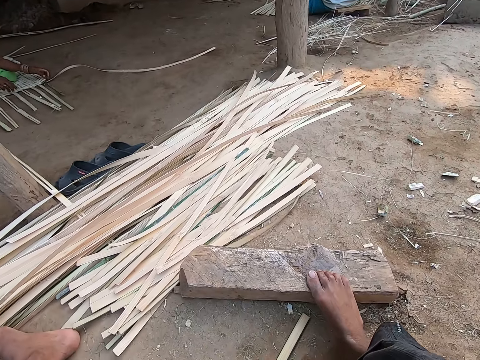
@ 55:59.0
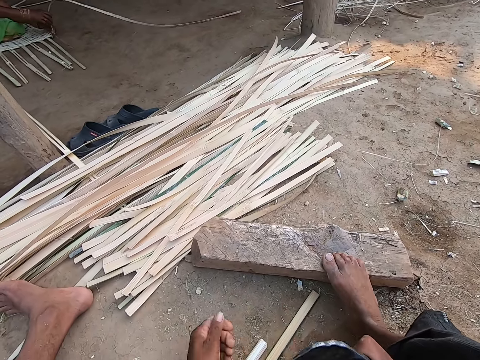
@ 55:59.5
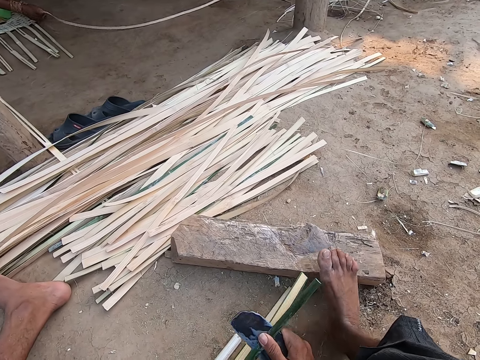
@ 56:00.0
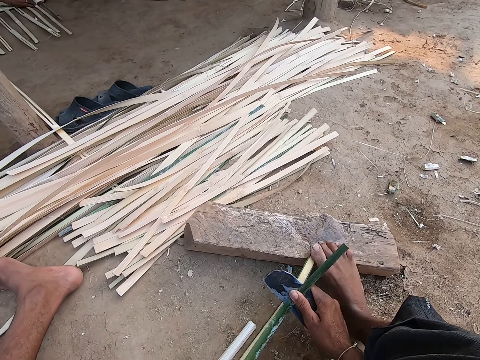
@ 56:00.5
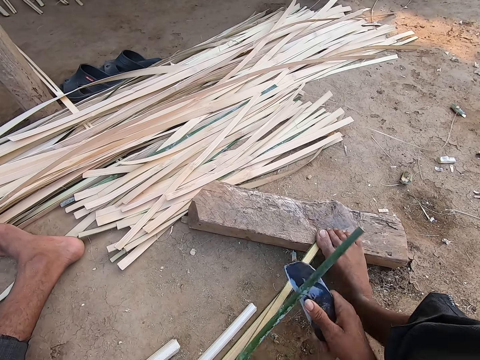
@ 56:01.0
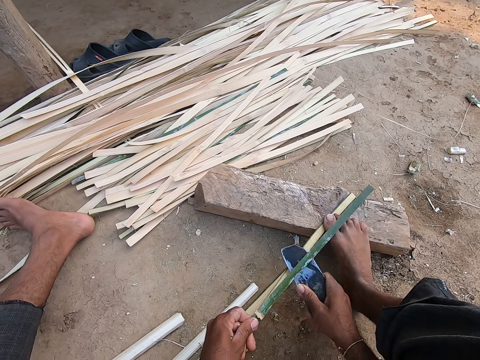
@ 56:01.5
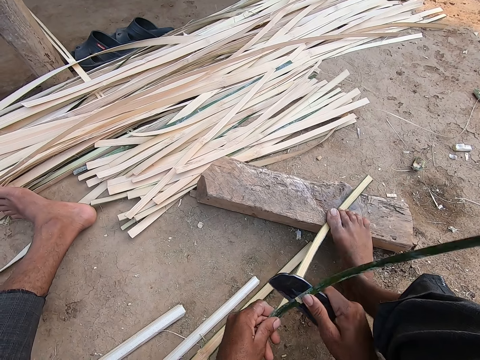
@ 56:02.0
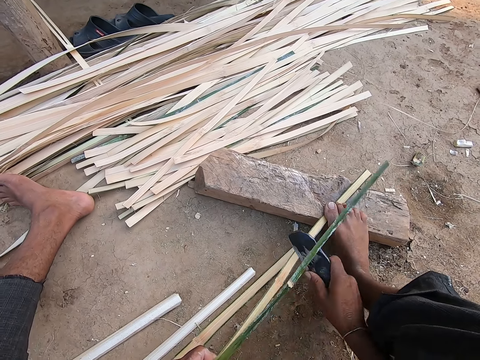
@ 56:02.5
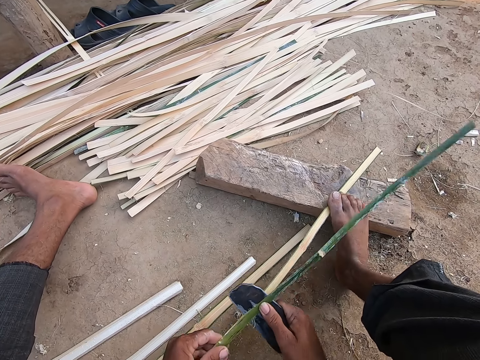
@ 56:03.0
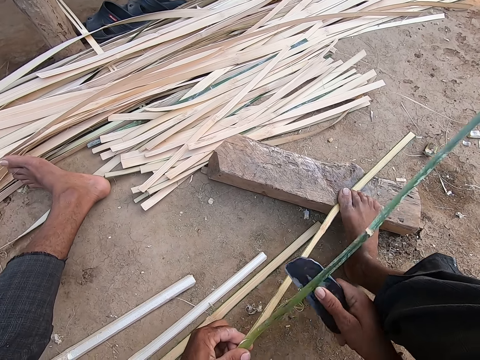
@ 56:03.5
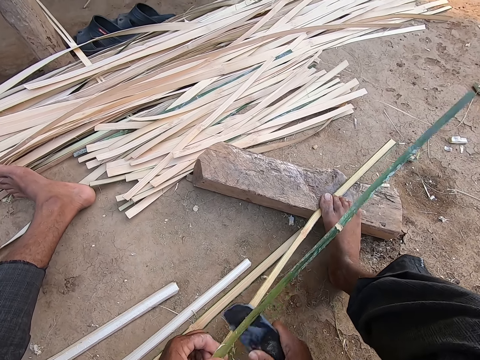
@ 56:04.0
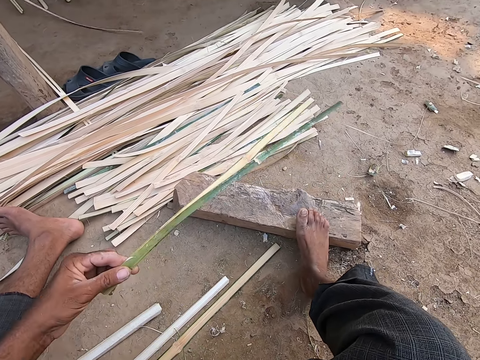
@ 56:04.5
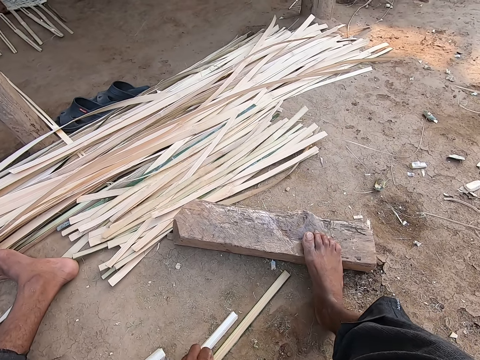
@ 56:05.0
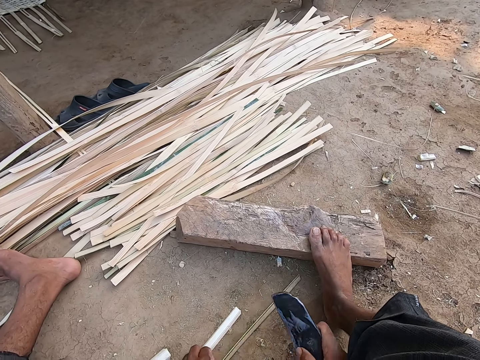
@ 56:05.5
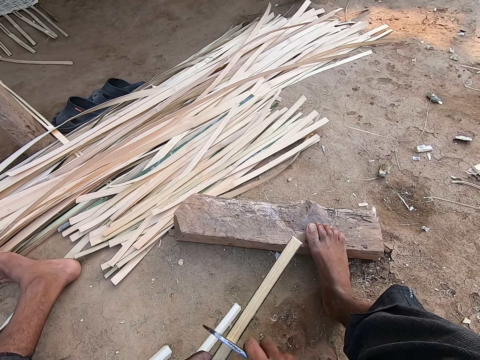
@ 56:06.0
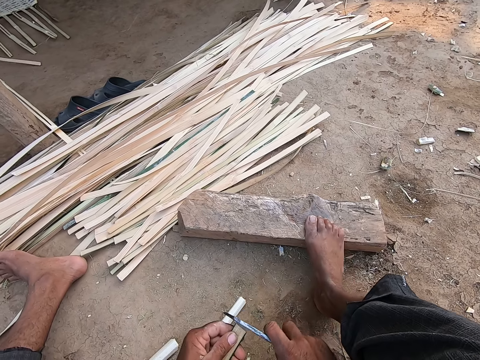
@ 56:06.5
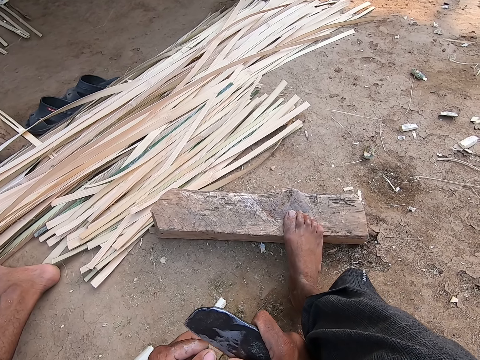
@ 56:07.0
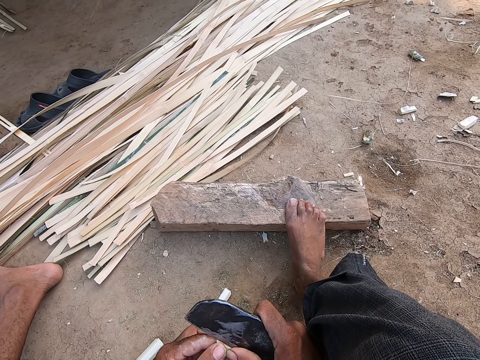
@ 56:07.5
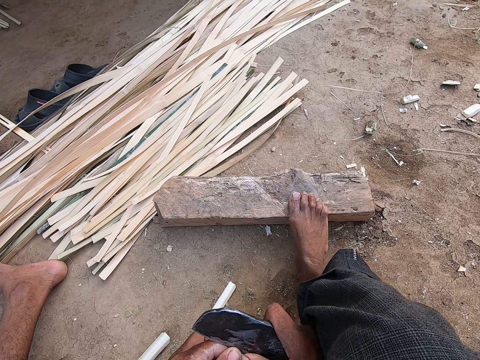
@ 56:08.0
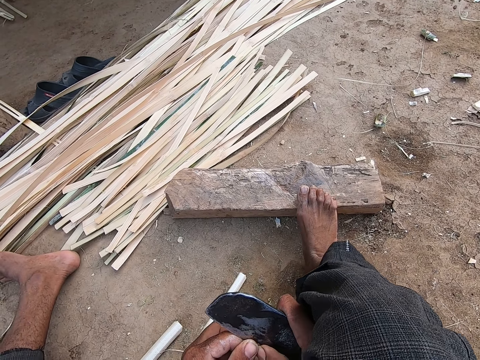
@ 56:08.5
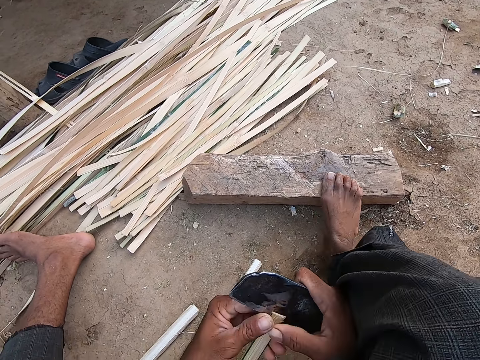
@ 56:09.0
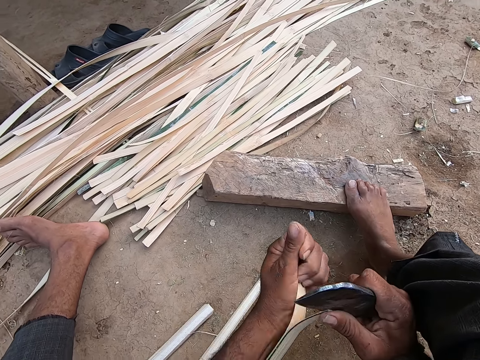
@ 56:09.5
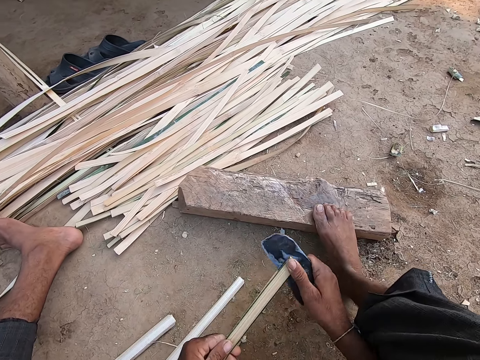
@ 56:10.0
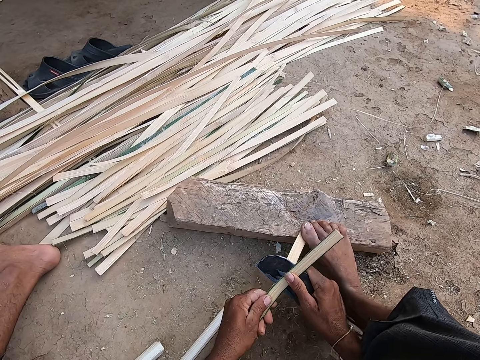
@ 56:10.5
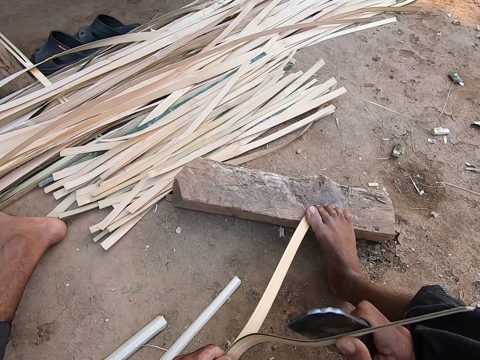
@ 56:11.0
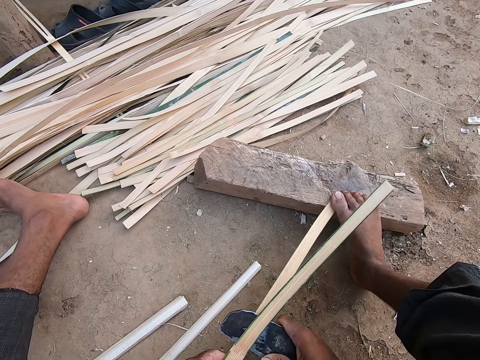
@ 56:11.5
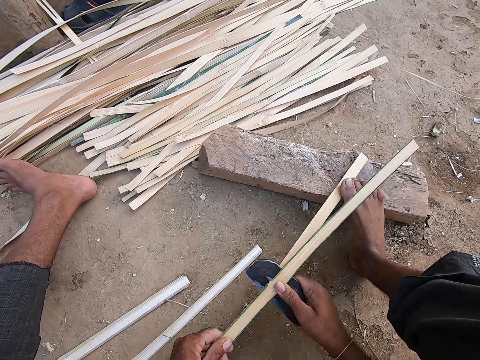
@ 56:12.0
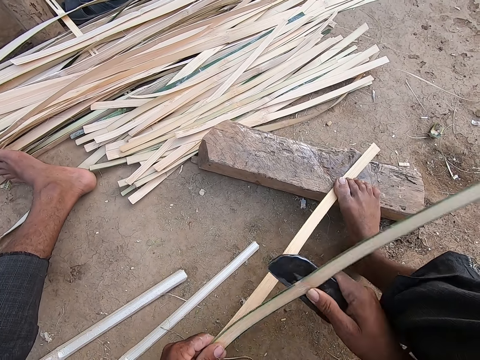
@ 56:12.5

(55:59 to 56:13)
The camera wearer peels the bamboo strip in his left hand with the sickle knife in his right hand. He cuts the reed with the knife. He holds the bamboo strip on the wood with his right leg. He peels the bamboo strip in his left hand with the sickle knife in his right hand. He drops the bamboo strip on the bamboo strips with his left hand. He picks up the bamboo strip from the ground with his left hand. He peels the bamboo strip in his left hand with the sickle knife in his right hand. He cuts the reed with the knife. He holds the bamboo strip on the wood with his right leg. He peels the bamboo strip in his left hand with the sickle knife in his right hand.

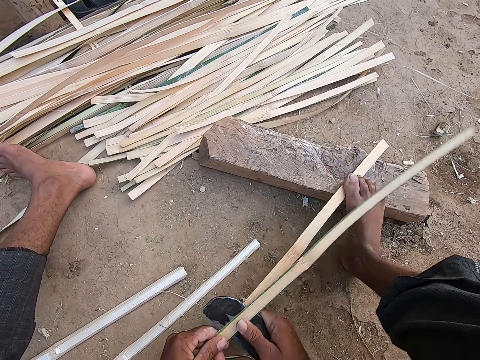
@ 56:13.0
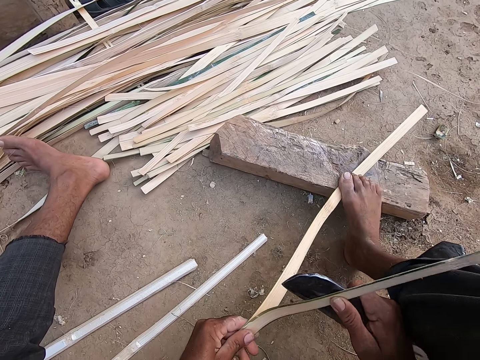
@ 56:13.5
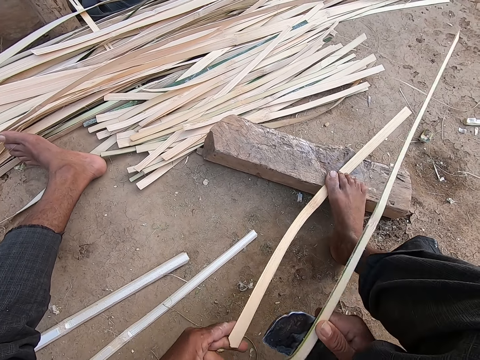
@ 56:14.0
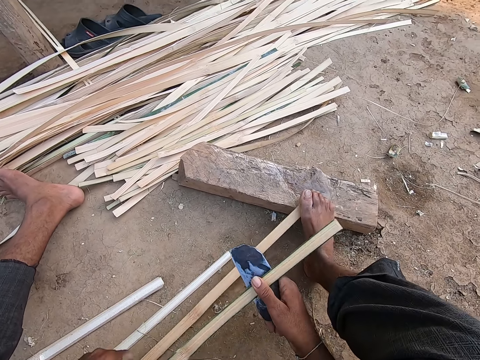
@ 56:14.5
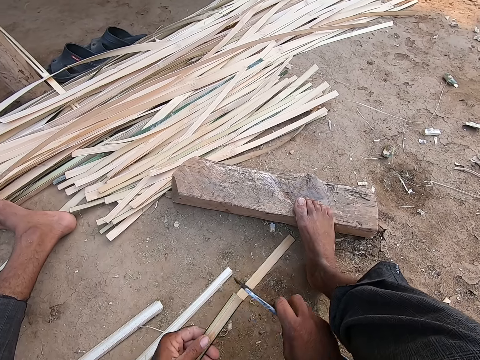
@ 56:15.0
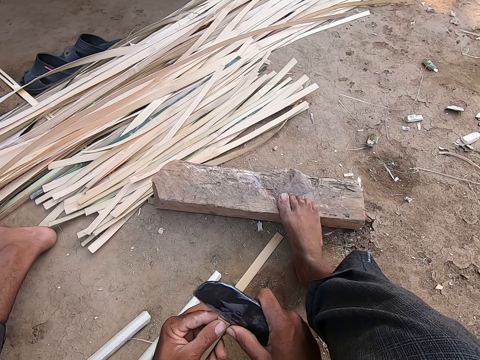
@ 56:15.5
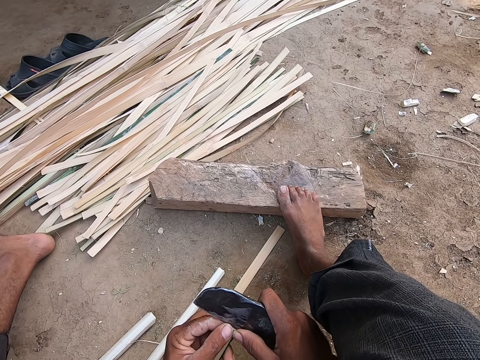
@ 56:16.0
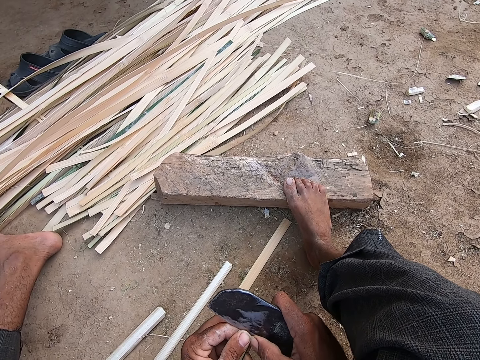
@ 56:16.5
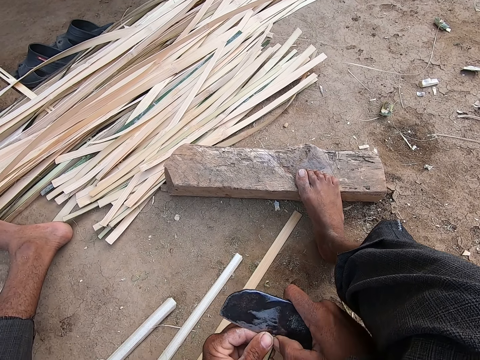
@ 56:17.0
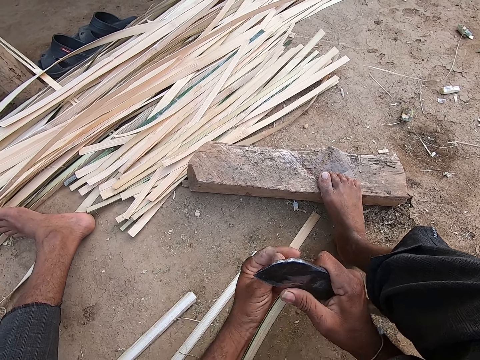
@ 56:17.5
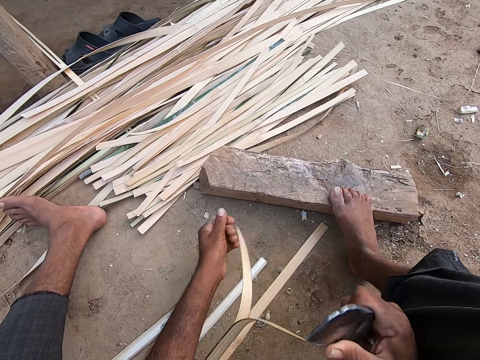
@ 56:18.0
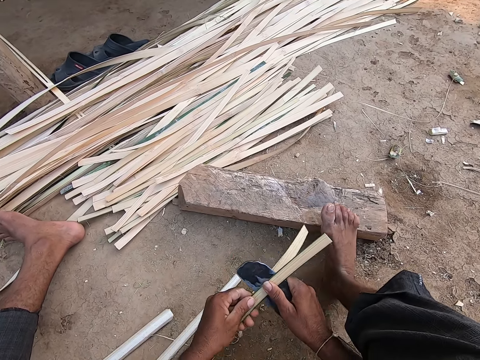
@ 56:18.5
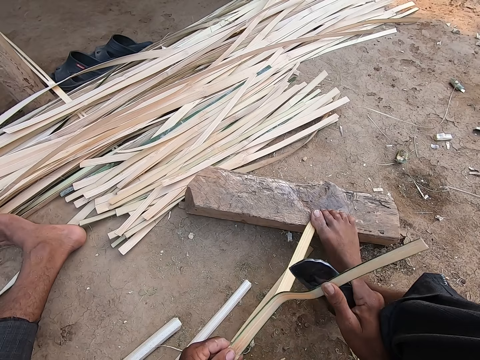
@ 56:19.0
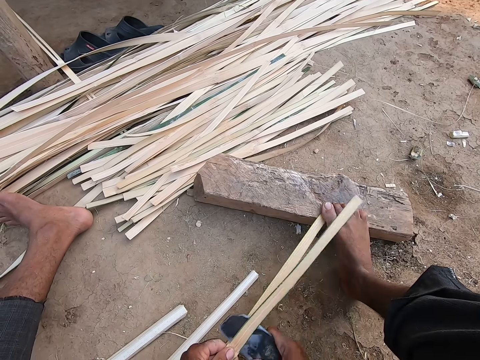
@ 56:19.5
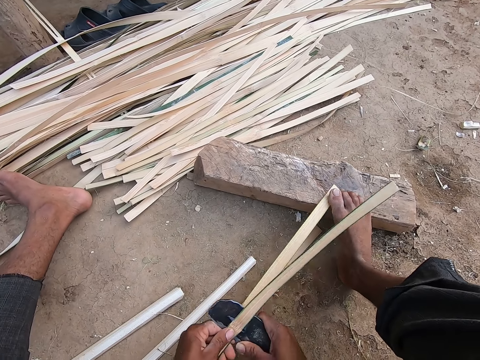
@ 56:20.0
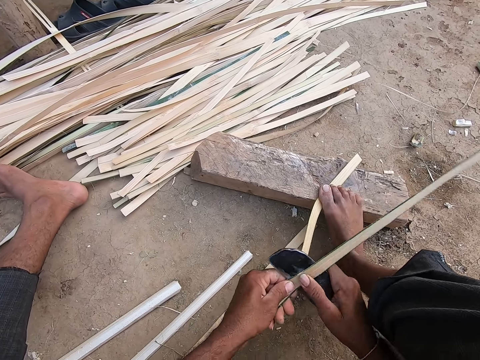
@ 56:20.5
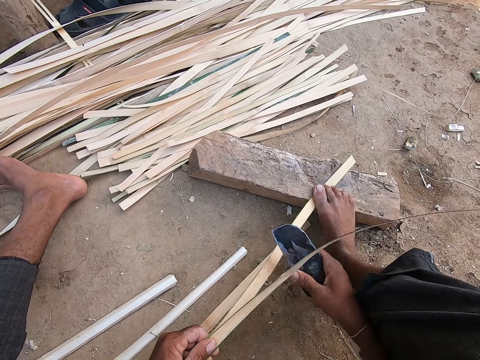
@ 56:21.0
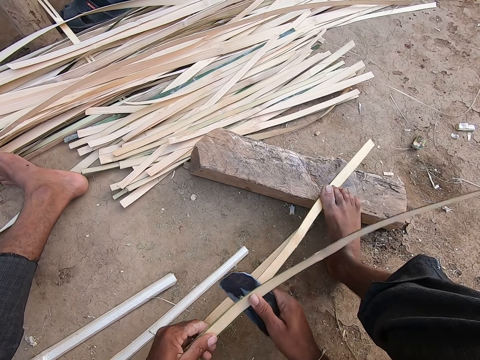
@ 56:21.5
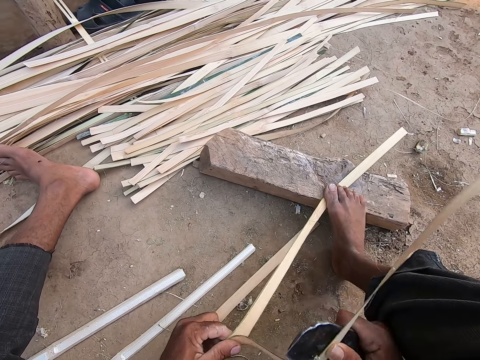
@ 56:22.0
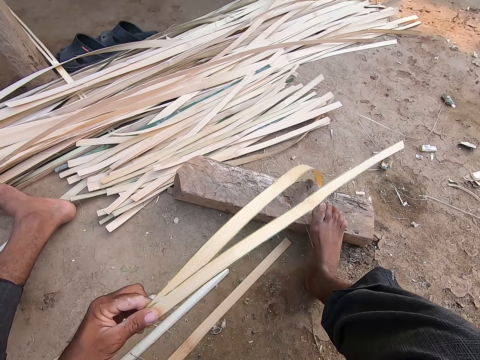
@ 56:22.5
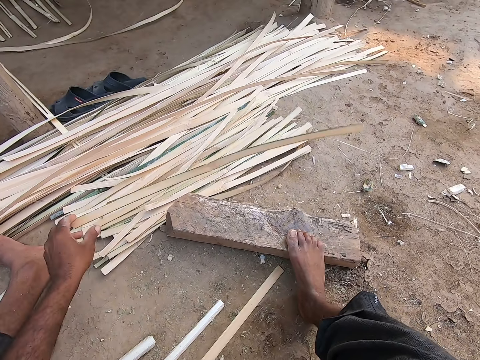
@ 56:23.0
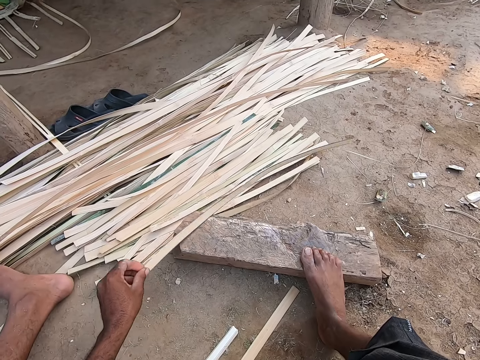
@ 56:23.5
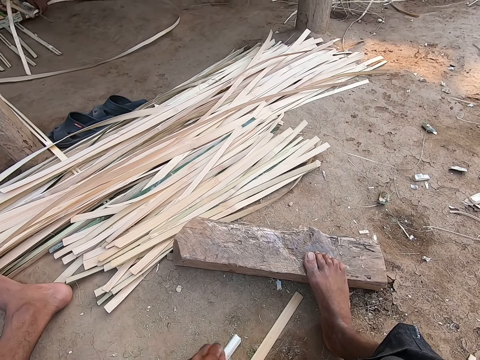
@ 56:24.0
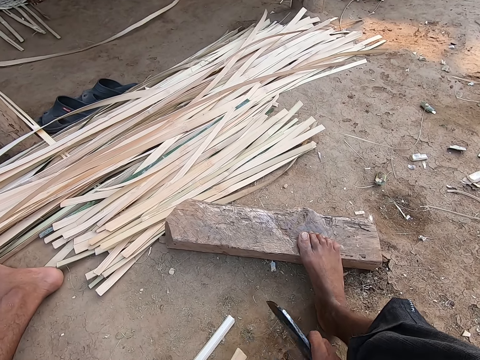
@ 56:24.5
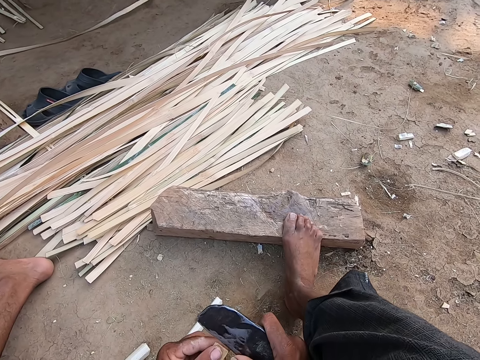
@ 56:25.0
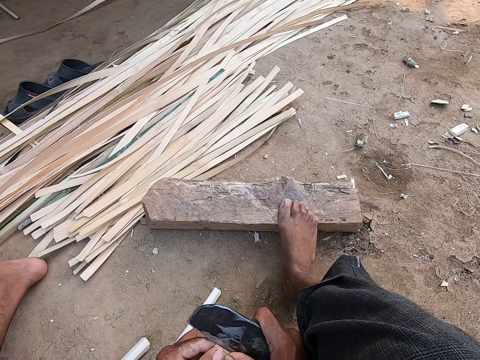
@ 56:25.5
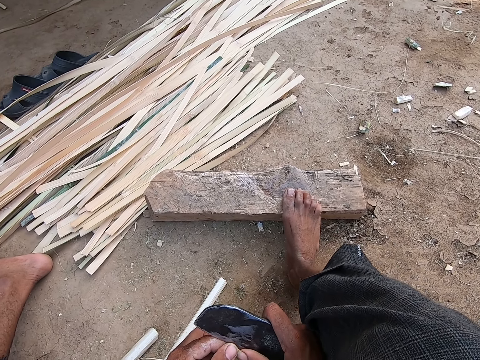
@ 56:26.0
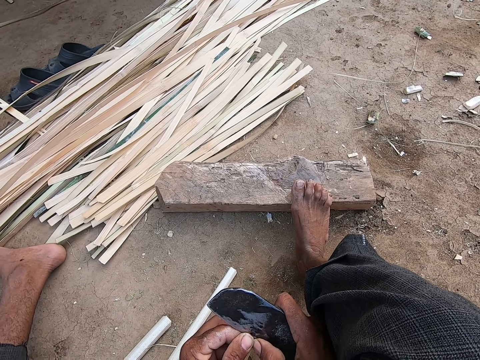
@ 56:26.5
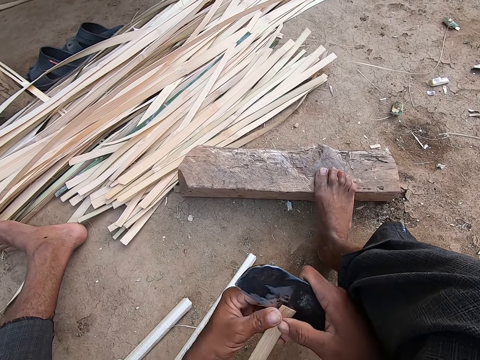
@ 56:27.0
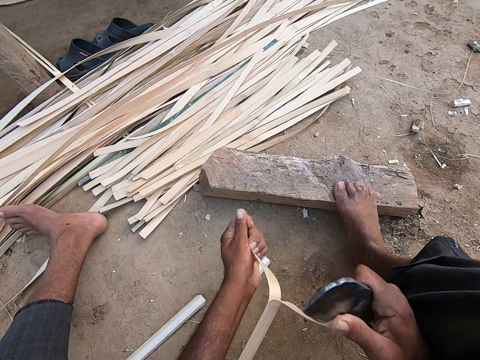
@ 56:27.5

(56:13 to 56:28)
The camera wearer drops the bamboo strip on the ground with his left hand. He passes the bamboo strip from his right hand to his left hand. He peels the bamboo strip in his left hand with the sickle knife in his right hand. He holds the bamboo strip on the wood with his right leg. He peels the bamboo strip in his left hand with the sickle knife in his right hand. He drops the bamboo strip on the bamboo strips with his left hand. He picks up the bamboo strip from the ground with his left hand. He peels the bamboo strip in his left hand with the sickle knife in his right hand. He cuts the reed with the knife.
